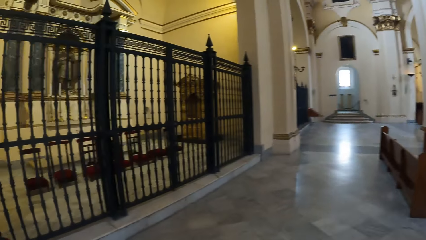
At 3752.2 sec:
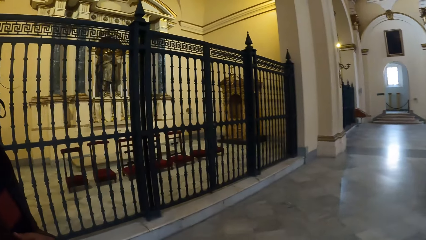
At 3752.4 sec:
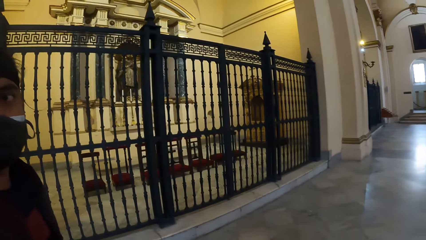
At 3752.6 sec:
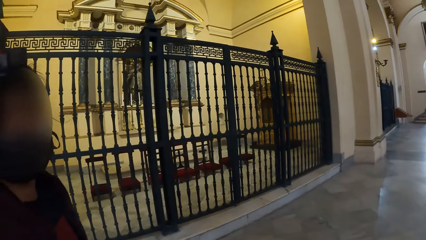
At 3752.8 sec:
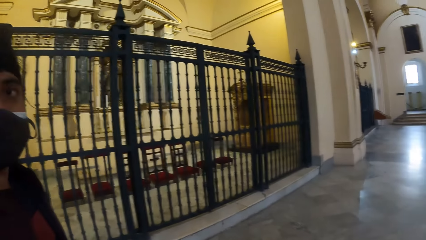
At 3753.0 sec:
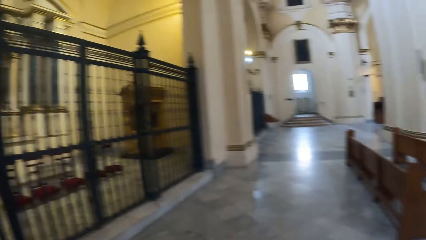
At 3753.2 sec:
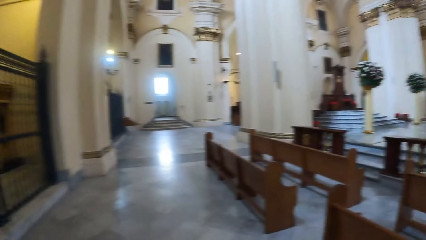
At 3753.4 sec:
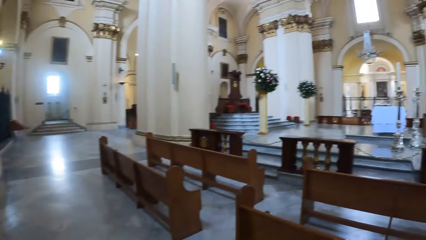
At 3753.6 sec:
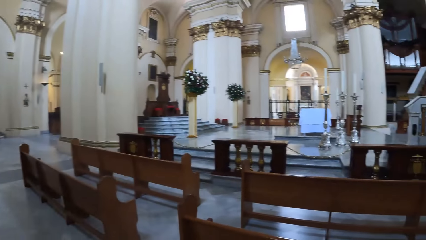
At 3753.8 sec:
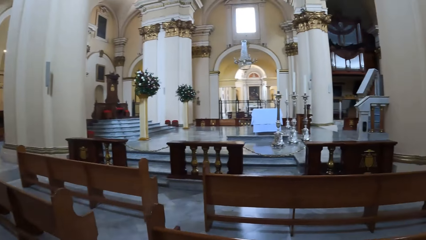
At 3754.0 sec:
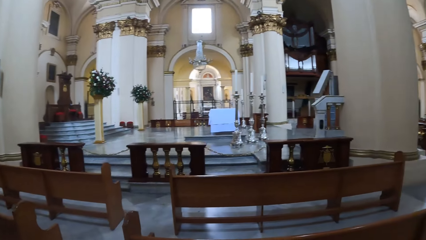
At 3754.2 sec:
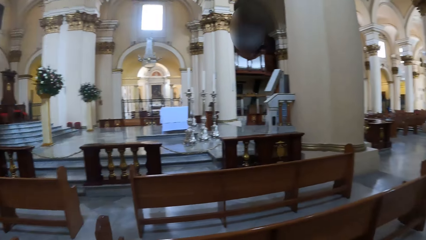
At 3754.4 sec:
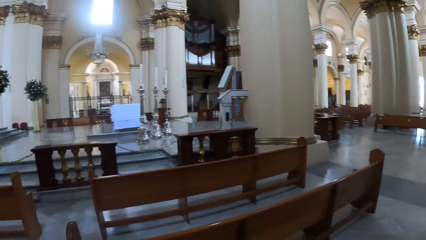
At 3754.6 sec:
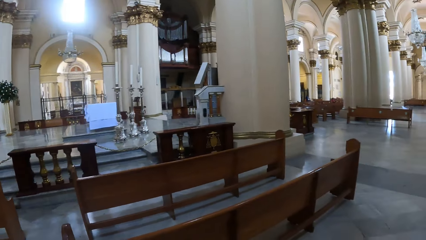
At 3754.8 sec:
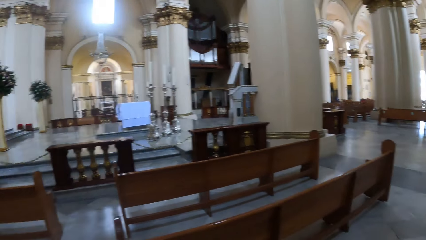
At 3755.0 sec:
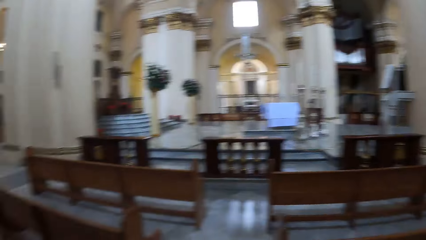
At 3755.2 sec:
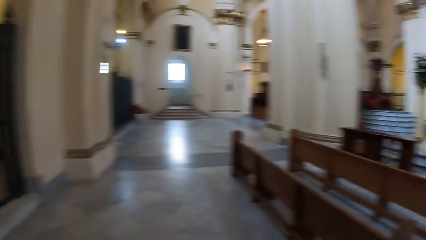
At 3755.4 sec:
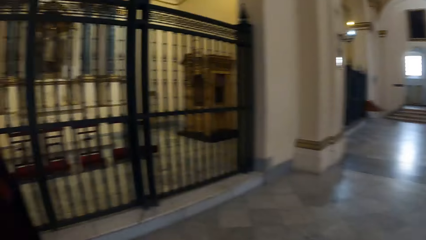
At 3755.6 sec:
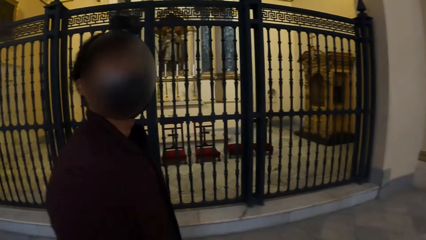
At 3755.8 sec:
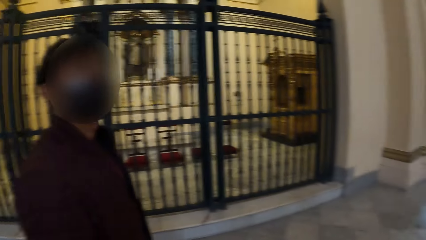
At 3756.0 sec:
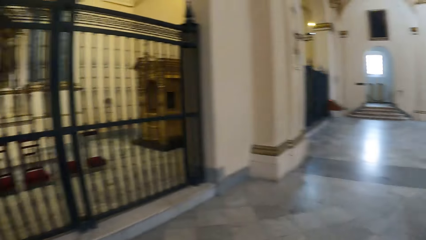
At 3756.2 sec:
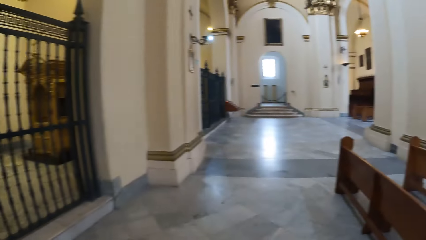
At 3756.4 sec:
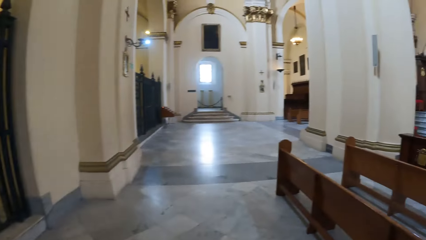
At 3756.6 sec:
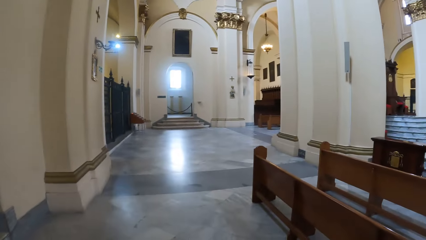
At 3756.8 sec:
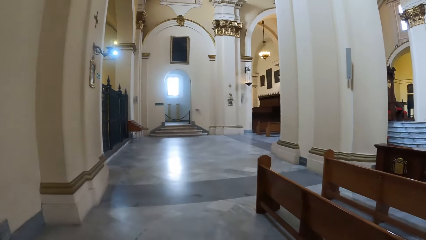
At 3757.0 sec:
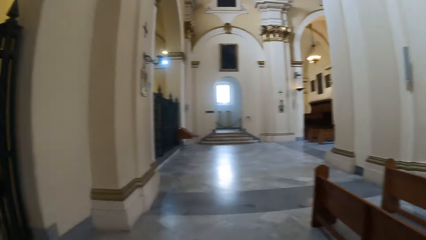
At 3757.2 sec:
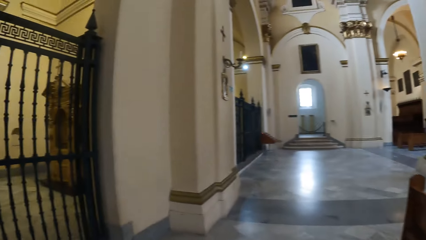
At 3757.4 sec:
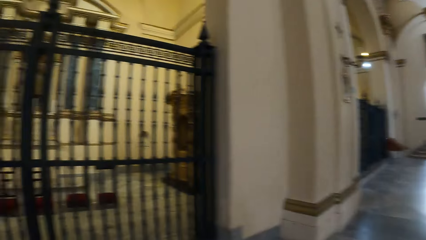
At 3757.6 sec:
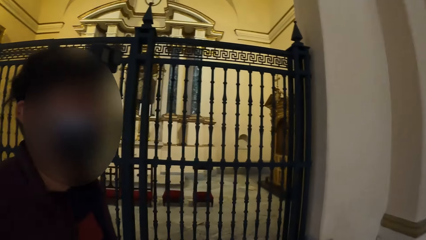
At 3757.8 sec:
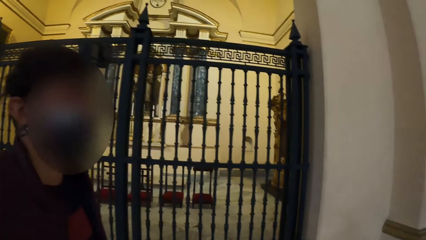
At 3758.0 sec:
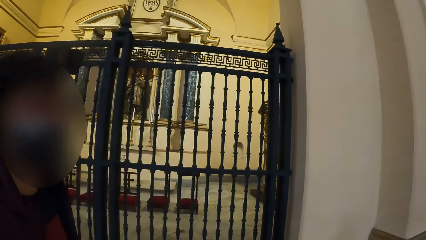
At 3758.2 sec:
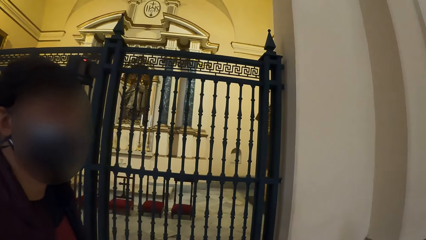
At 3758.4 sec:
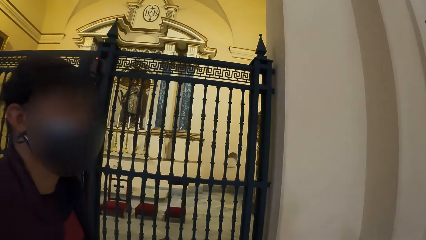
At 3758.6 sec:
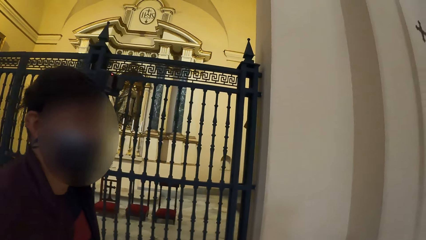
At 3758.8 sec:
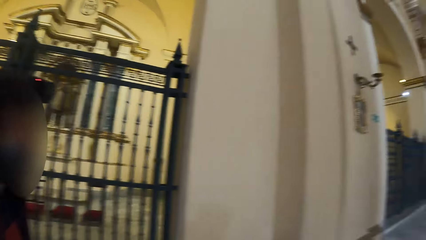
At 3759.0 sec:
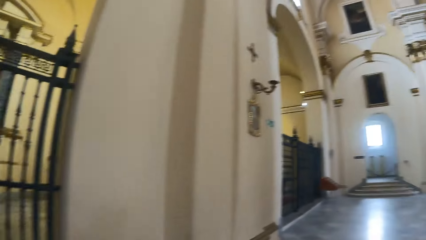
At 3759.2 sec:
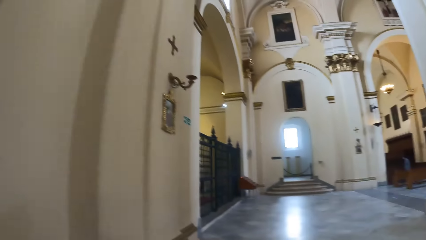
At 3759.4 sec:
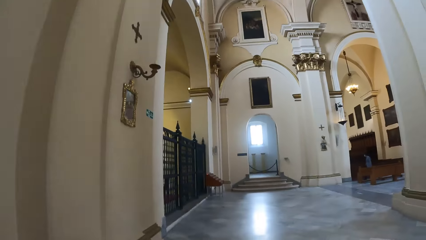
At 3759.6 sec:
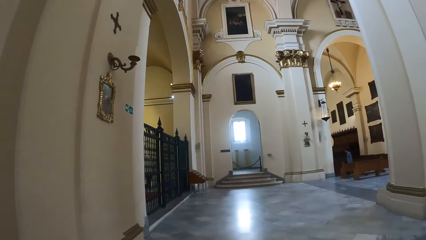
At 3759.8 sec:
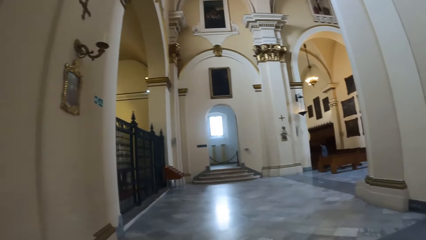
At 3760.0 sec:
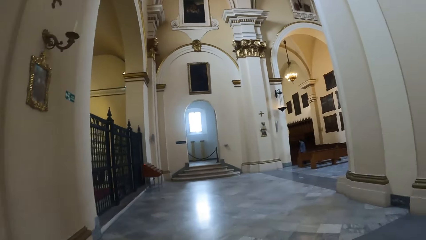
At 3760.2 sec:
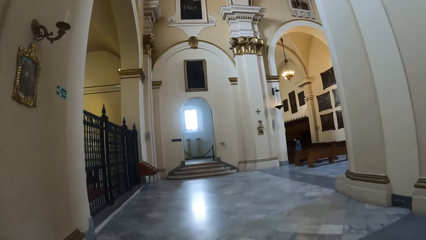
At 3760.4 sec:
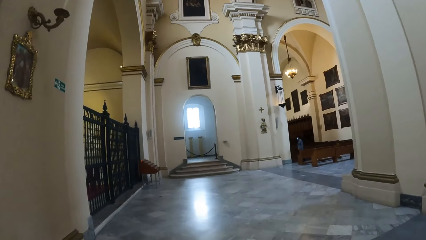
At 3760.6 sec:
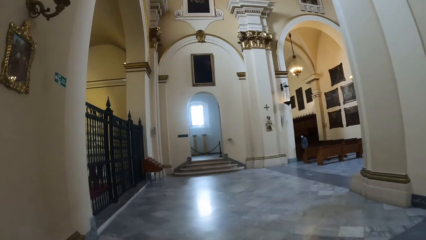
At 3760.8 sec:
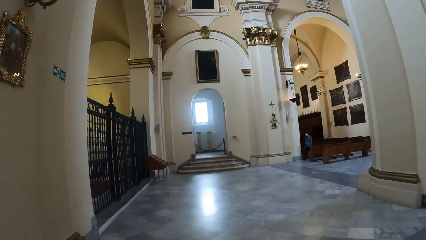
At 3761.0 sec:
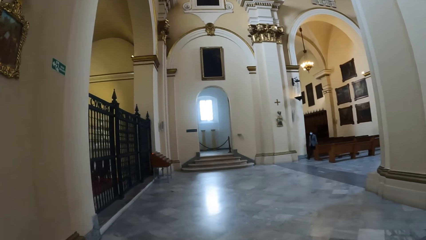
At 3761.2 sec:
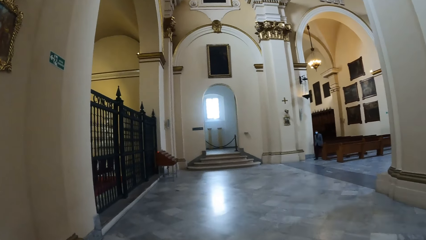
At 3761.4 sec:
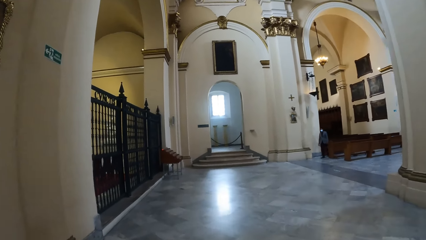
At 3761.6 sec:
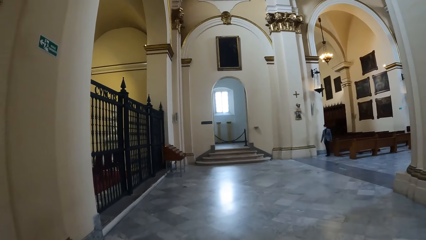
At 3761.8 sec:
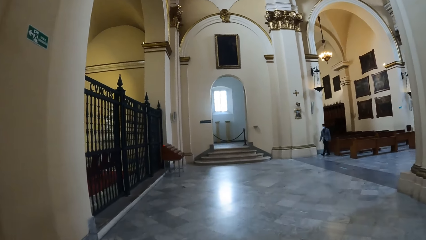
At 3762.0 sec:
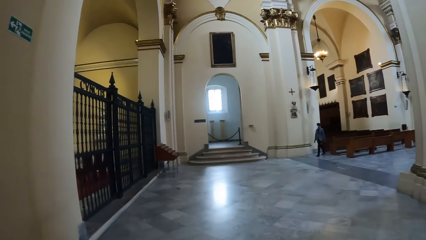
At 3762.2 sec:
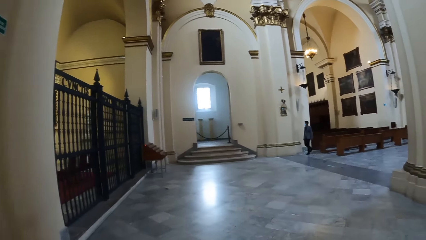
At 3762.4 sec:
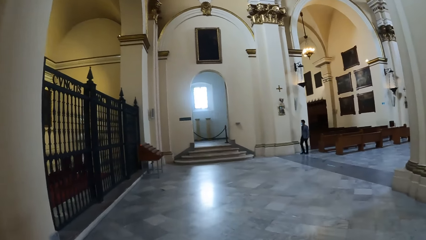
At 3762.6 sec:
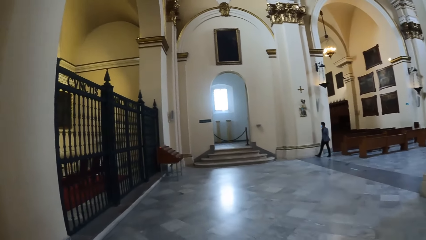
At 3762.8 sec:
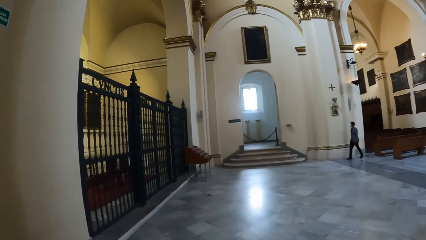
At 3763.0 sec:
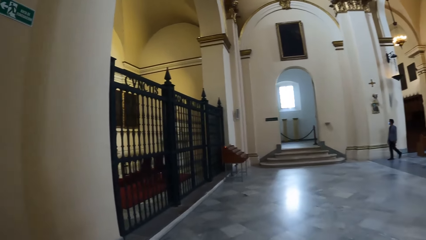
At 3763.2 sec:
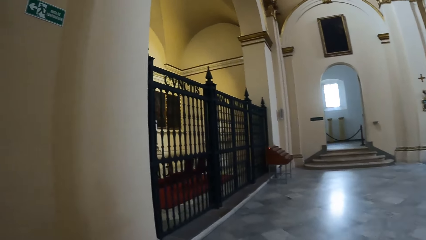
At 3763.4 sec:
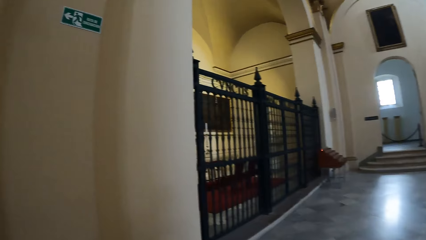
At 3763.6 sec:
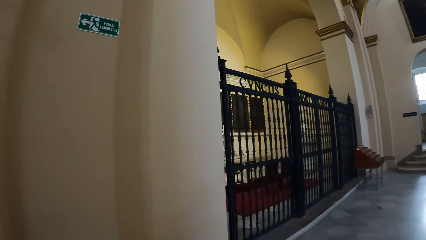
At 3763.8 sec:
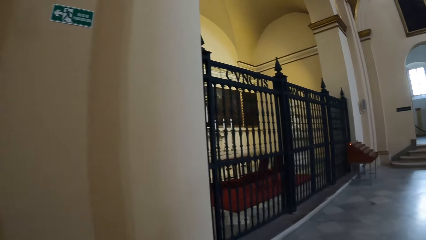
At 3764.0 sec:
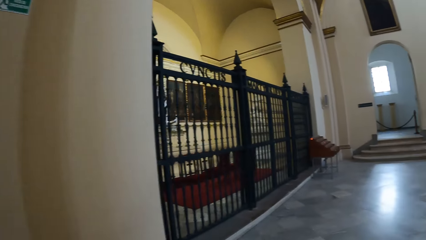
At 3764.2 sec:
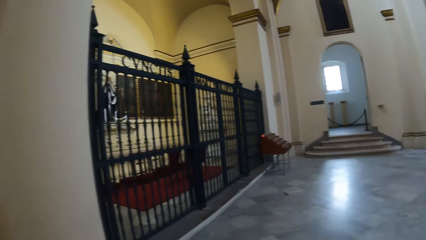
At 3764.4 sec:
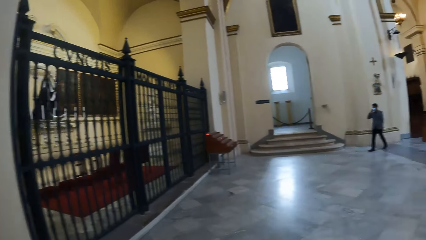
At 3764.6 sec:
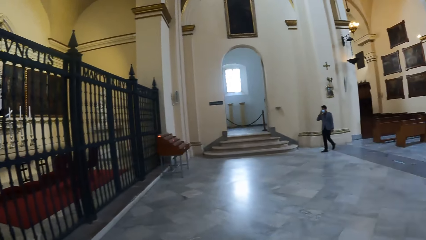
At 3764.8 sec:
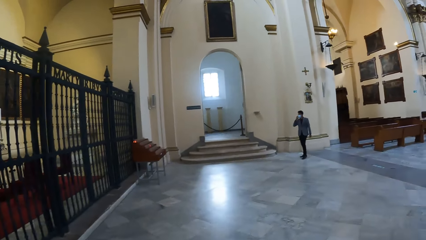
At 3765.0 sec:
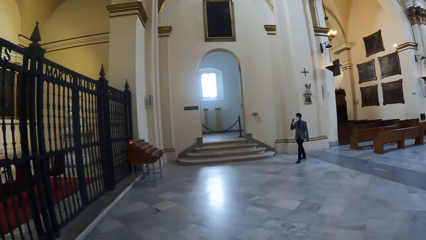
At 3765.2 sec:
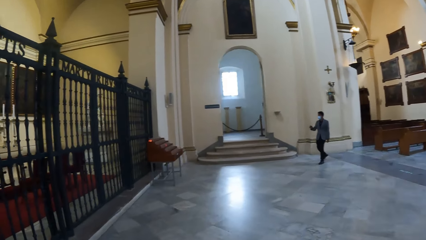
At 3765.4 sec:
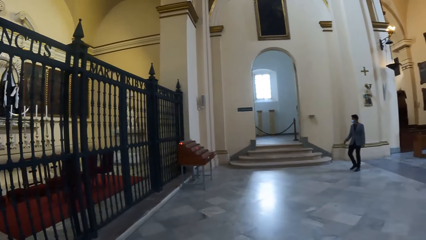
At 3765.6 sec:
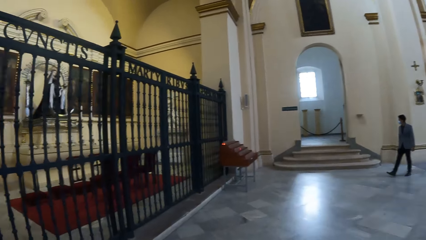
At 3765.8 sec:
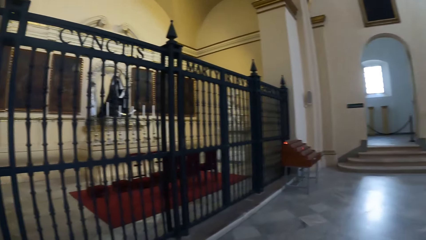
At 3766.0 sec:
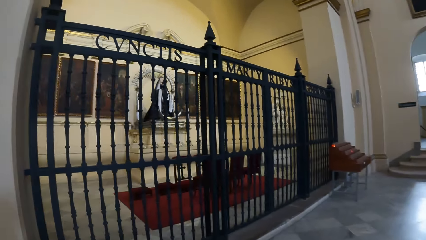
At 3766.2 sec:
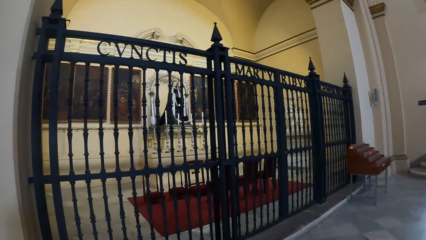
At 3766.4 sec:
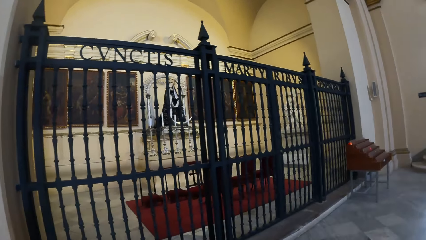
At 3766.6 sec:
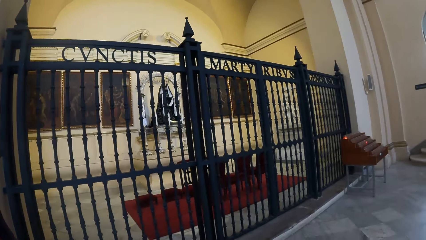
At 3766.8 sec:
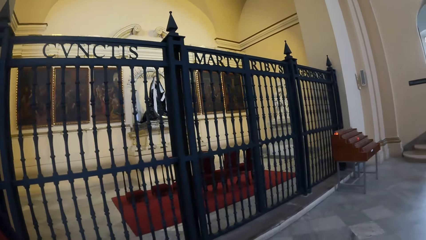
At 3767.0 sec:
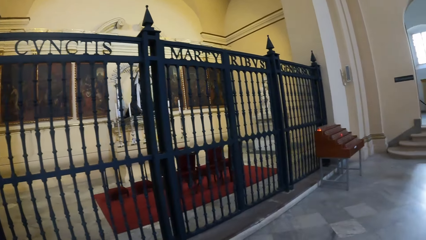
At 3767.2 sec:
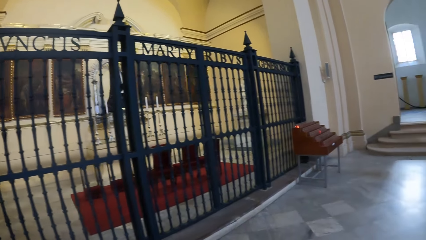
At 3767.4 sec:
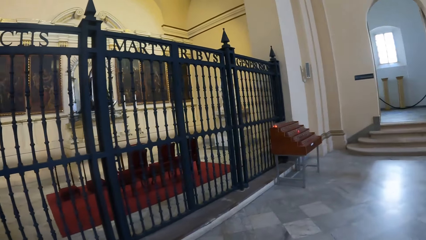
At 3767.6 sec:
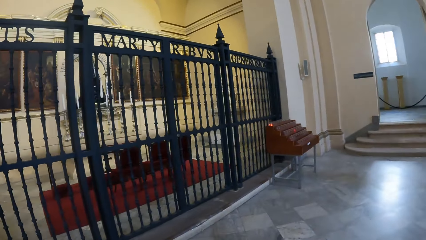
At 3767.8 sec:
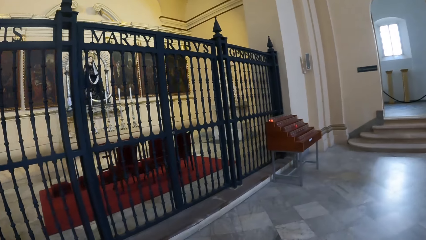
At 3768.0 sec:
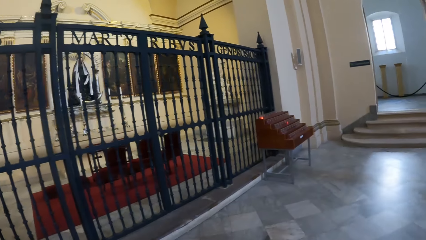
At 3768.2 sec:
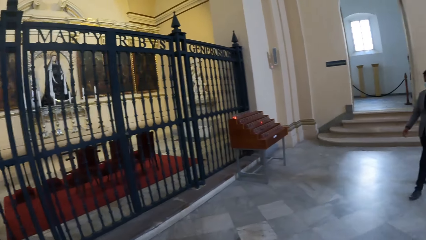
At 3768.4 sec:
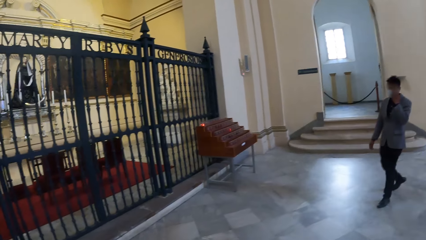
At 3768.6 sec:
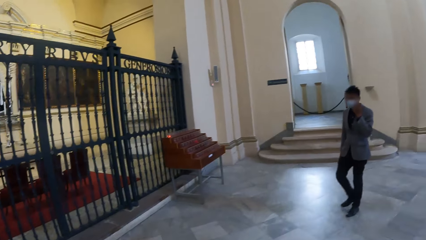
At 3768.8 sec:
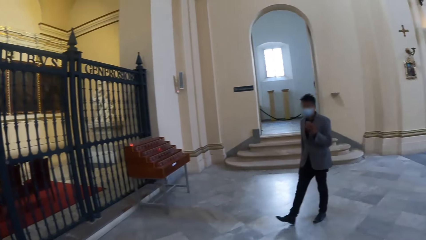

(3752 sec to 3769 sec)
The camera wearer looks around the room with a person. They walk around the room with the person. The person walks around.
